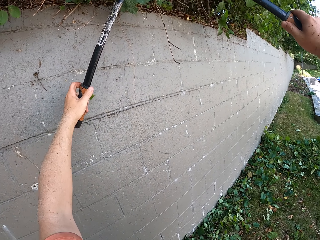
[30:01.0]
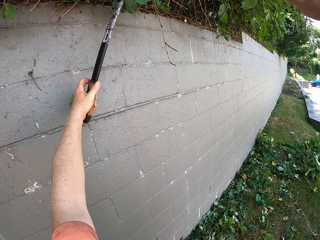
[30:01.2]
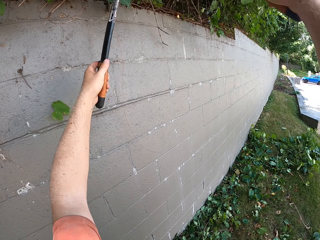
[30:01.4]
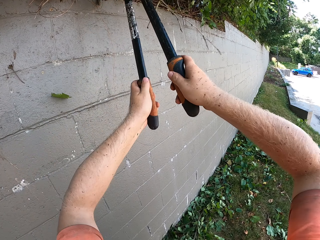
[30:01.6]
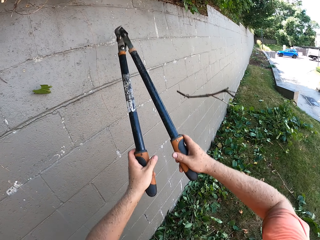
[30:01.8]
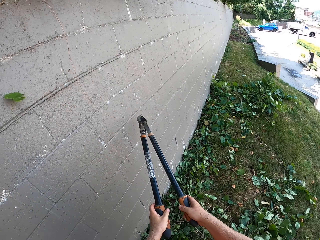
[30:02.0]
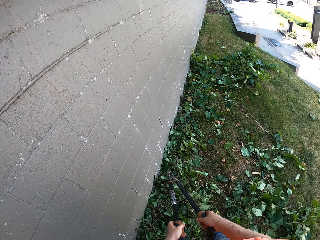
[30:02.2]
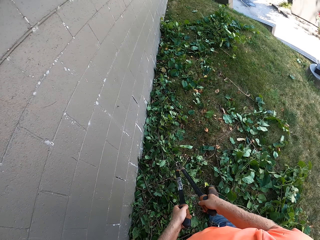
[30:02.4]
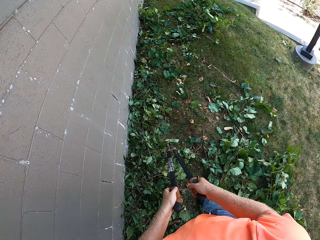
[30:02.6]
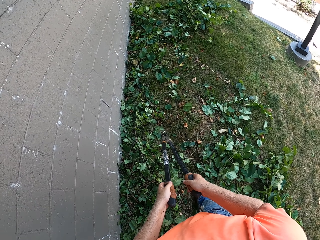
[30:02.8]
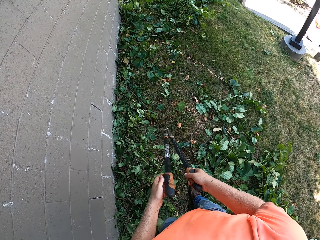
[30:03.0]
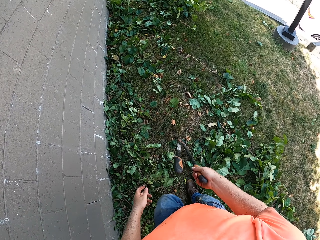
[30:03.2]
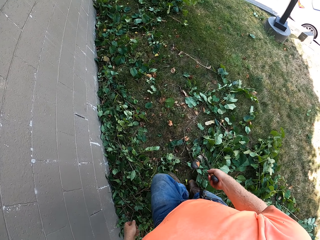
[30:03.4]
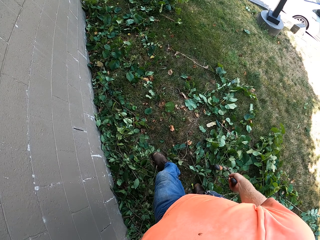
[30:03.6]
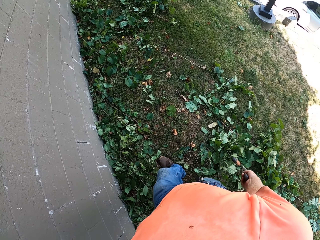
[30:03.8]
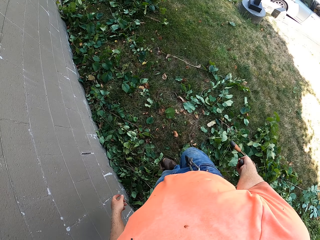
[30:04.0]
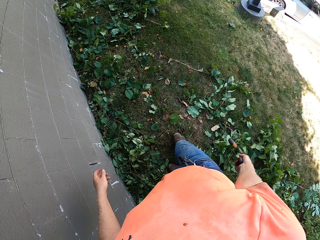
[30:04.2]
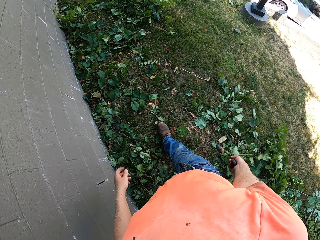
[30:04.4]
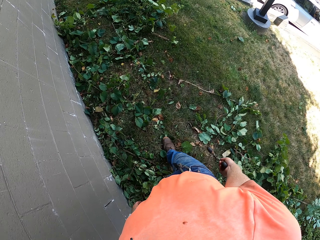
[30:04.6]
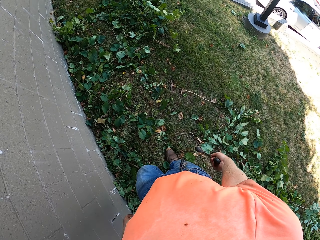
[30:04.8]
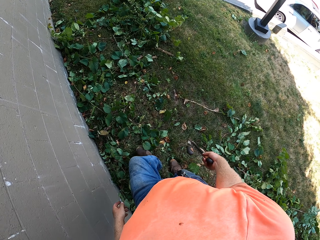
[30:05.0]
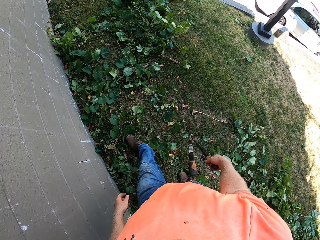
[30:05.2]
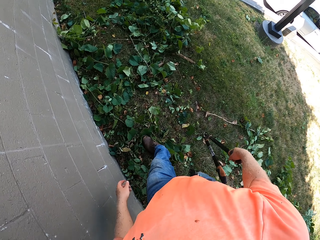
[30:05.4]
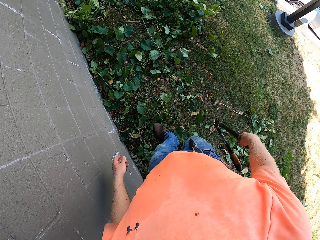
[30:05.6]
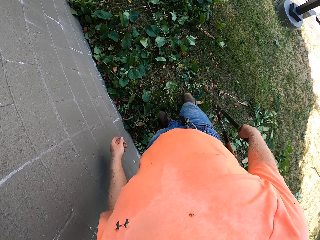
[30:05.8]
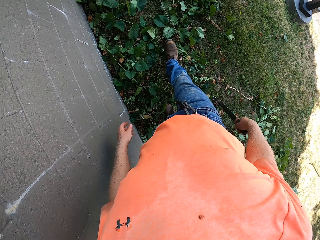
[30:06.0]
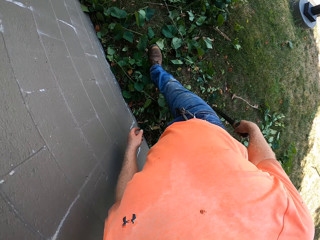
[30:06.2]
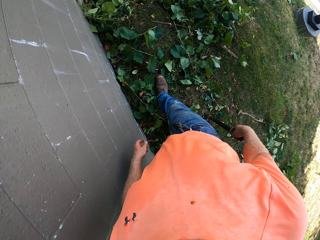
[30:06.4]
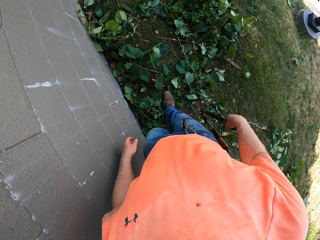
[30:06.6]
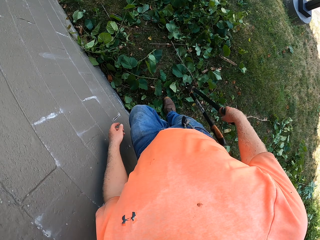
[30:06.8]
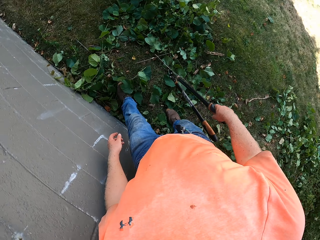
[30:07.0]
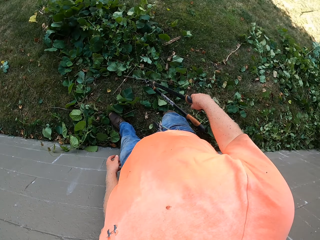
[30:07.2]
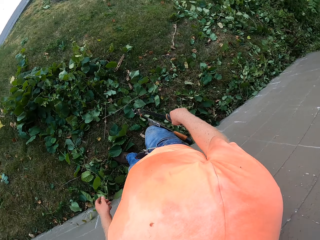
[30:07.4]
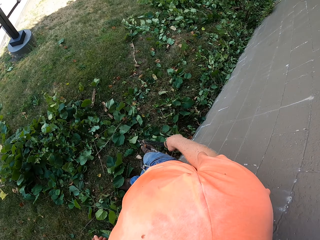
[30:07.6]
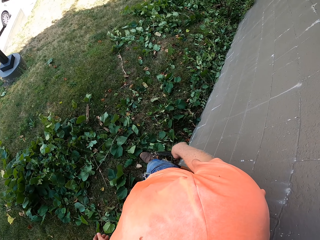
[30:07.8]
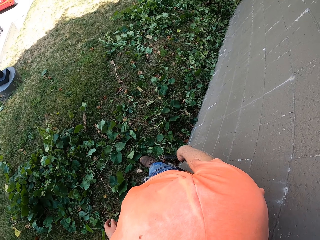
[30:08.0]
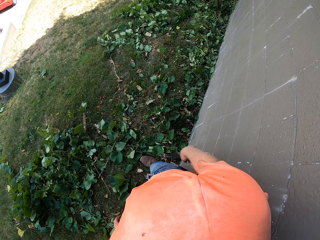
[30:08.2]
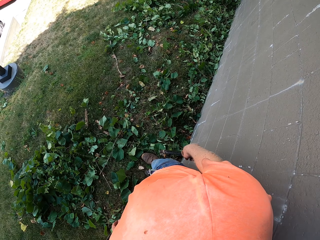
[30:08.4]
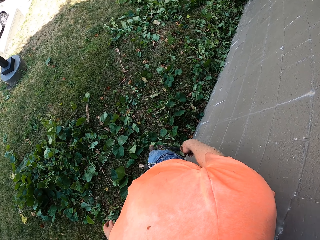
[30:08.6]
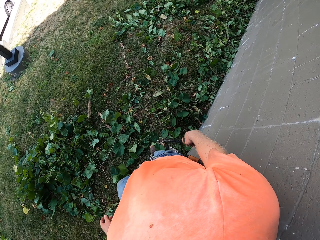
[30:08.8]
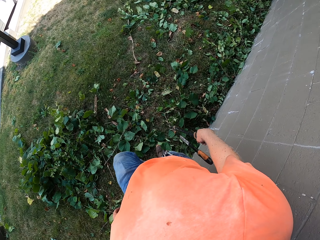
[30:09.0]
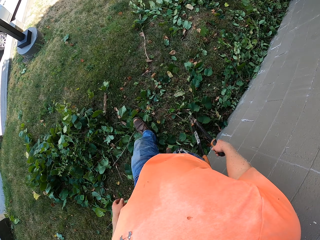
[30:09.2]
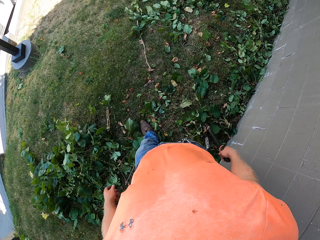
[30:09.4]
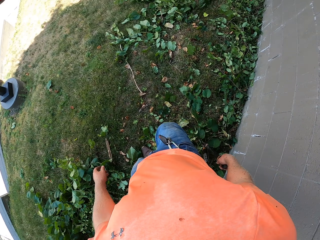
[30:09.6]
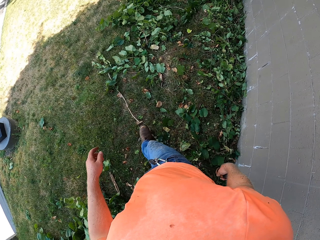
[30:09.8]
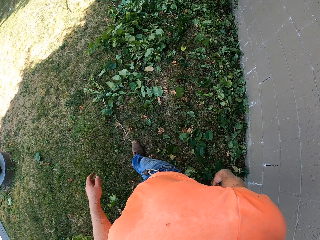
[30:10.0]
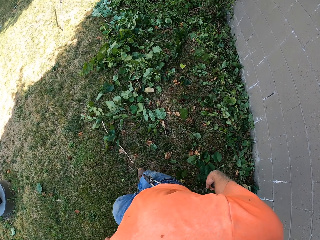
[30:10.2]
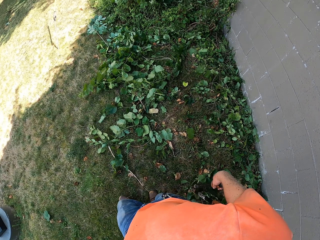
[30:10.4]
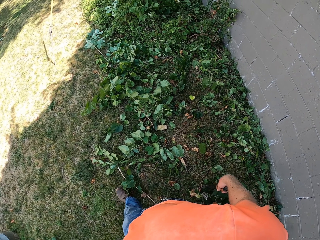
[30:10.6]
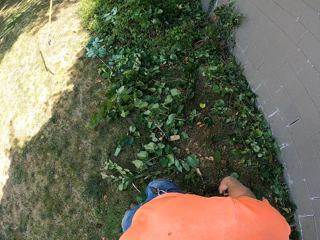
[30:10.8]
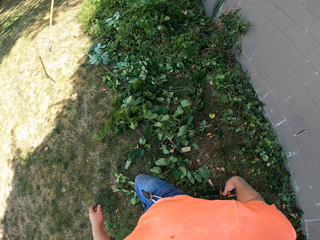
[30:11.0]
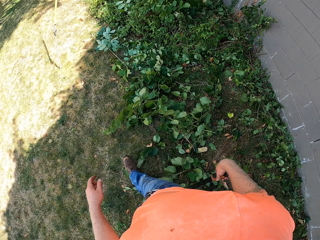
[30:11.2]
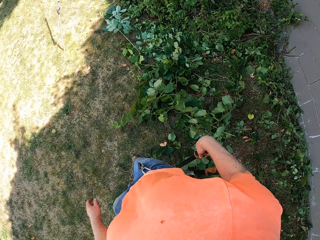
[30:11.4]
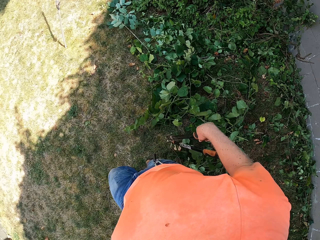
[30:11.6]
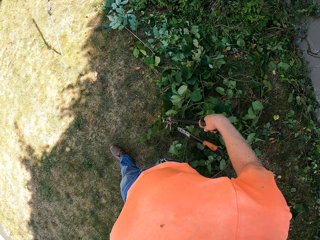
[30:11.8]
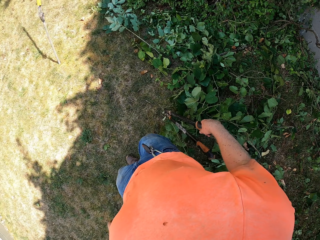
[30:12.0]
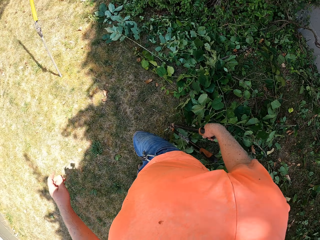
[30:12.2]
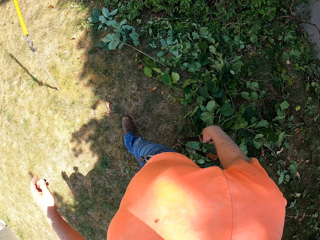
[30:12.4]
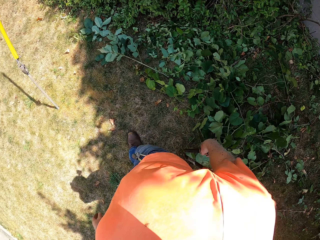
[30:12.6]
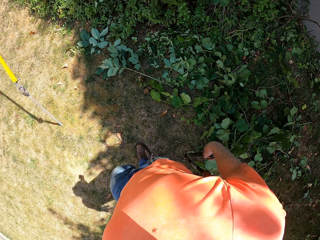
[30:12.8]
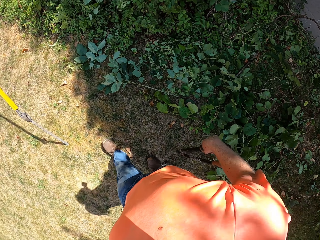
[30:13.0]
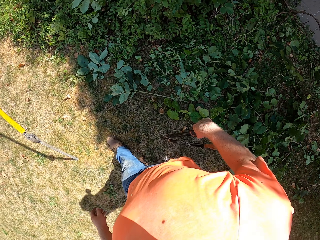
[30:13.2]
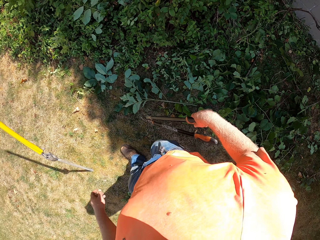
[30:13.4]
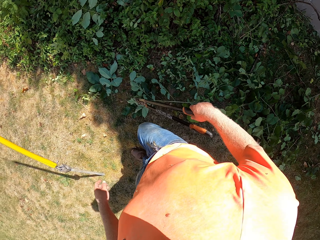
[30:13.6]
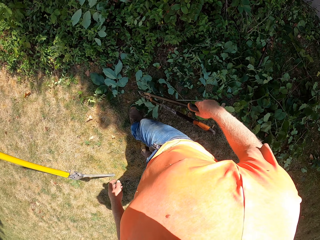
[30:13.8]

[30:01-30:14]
The camera wearer walks beside the wall with the lawn shears in his hands. He holds the lawn shears with his right hand. He pauses. He walks around the garden.

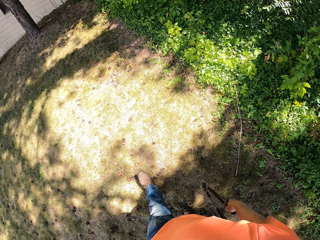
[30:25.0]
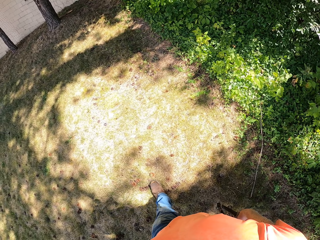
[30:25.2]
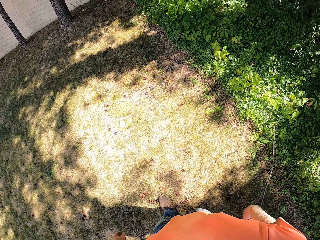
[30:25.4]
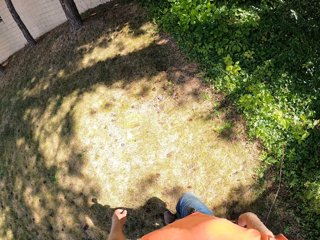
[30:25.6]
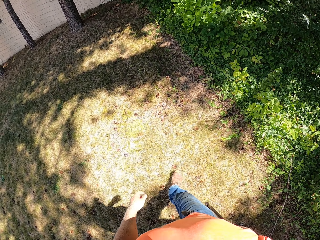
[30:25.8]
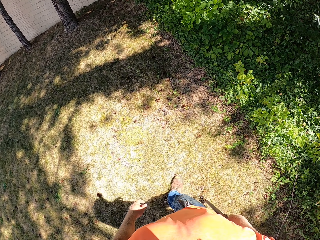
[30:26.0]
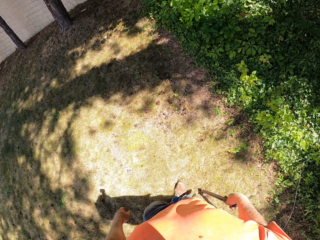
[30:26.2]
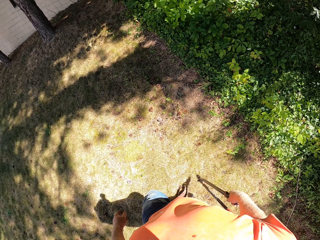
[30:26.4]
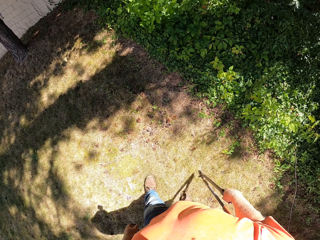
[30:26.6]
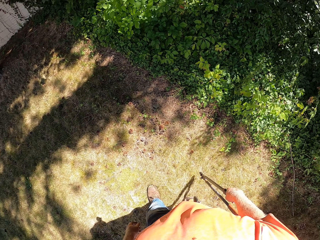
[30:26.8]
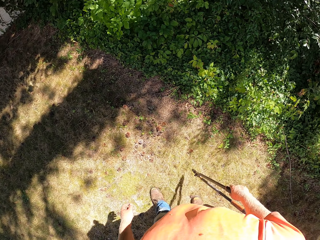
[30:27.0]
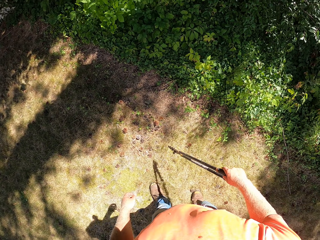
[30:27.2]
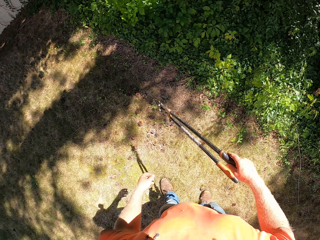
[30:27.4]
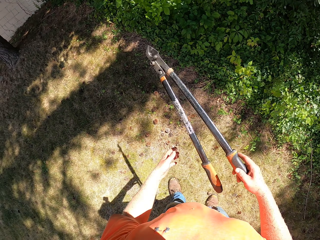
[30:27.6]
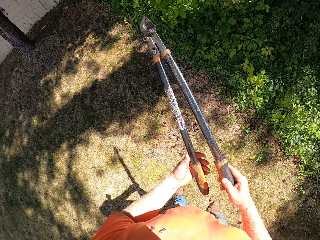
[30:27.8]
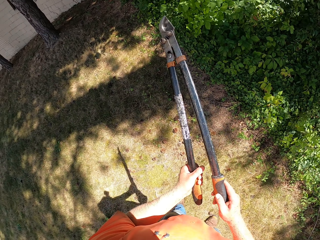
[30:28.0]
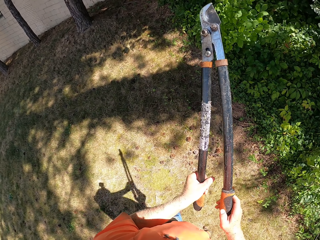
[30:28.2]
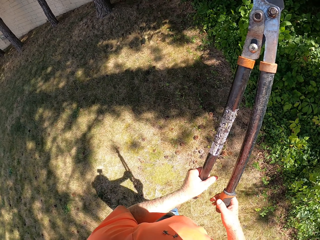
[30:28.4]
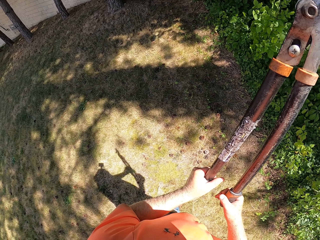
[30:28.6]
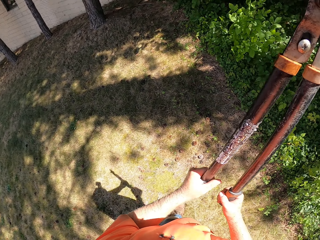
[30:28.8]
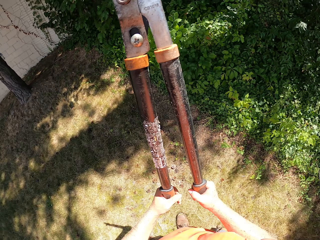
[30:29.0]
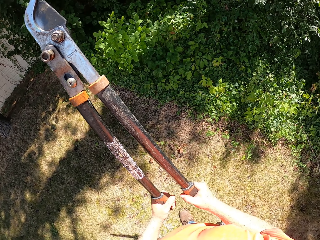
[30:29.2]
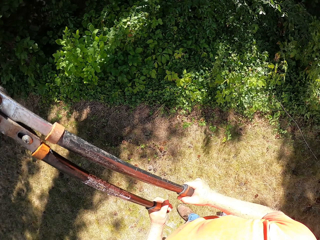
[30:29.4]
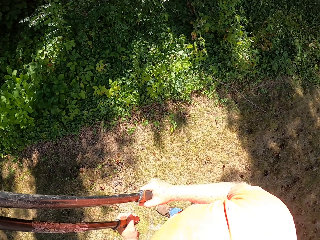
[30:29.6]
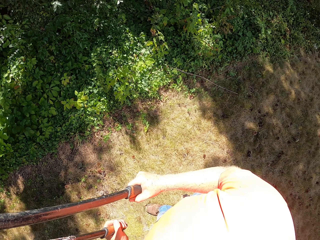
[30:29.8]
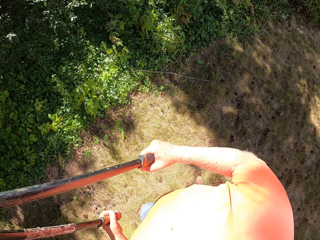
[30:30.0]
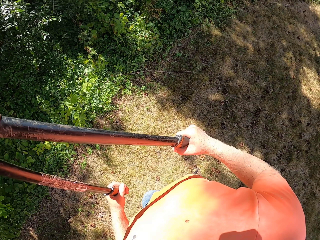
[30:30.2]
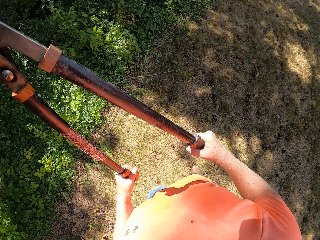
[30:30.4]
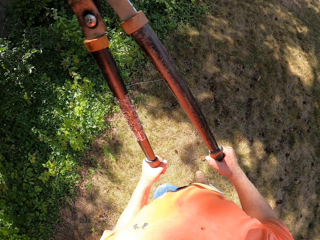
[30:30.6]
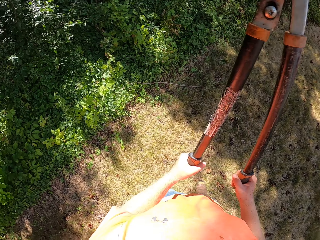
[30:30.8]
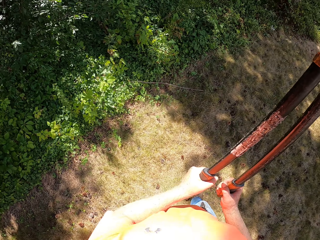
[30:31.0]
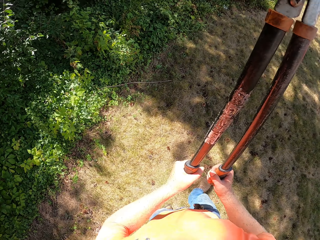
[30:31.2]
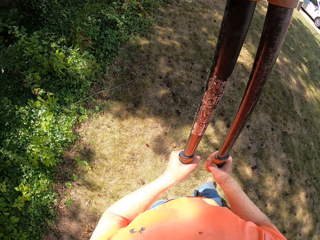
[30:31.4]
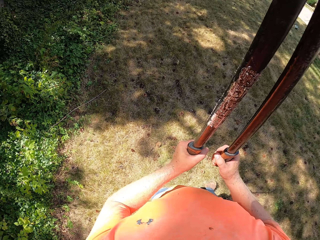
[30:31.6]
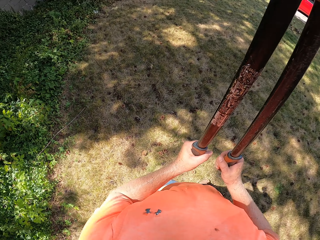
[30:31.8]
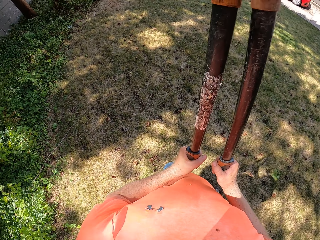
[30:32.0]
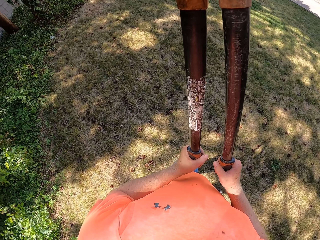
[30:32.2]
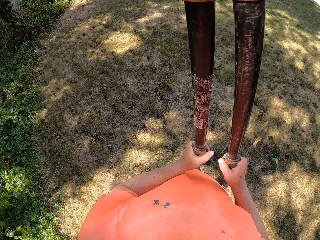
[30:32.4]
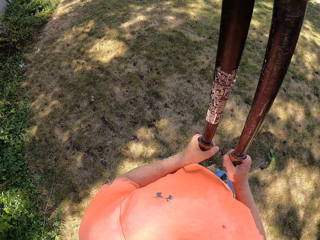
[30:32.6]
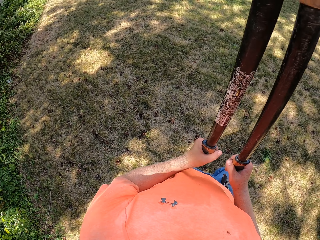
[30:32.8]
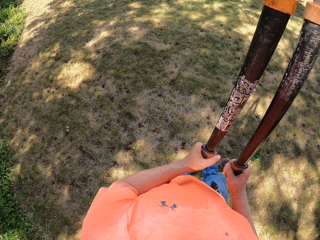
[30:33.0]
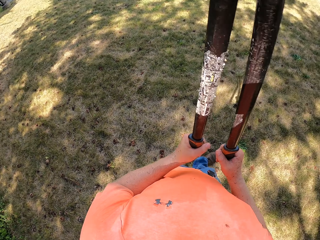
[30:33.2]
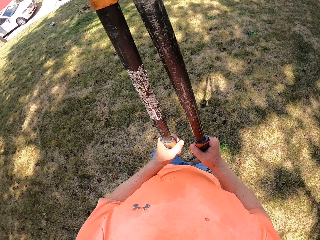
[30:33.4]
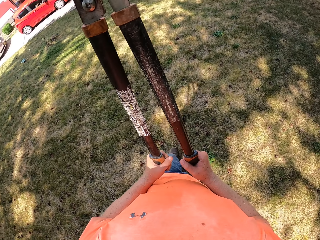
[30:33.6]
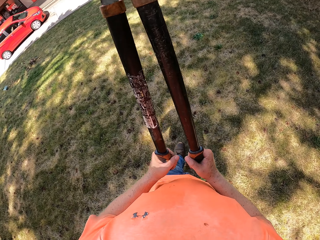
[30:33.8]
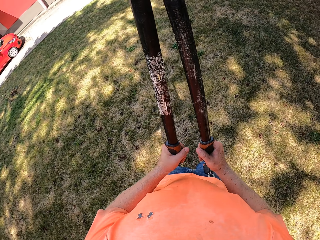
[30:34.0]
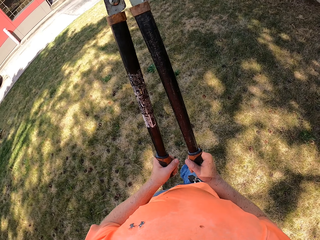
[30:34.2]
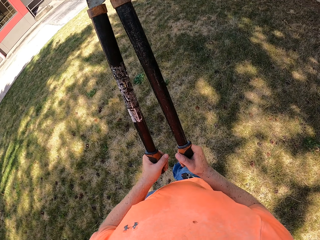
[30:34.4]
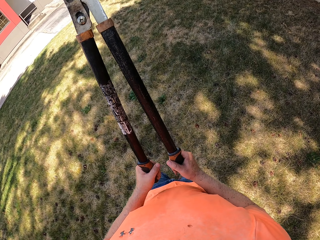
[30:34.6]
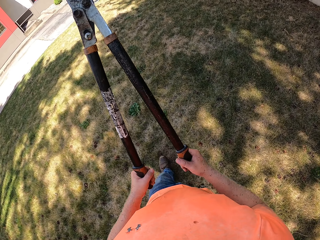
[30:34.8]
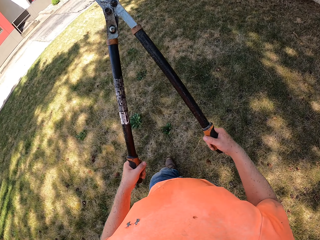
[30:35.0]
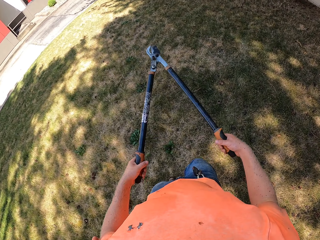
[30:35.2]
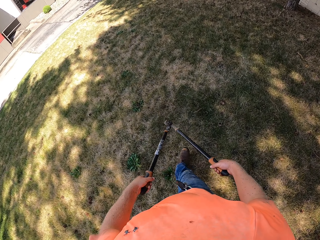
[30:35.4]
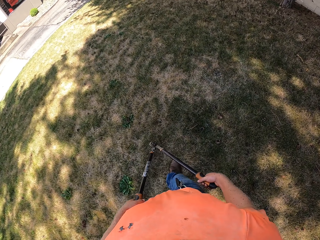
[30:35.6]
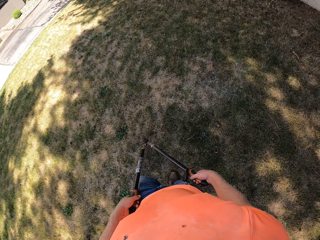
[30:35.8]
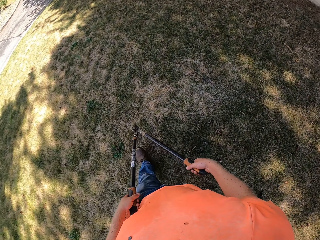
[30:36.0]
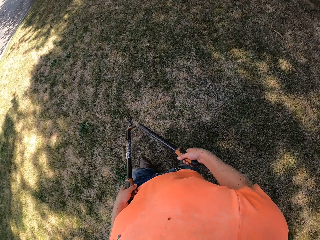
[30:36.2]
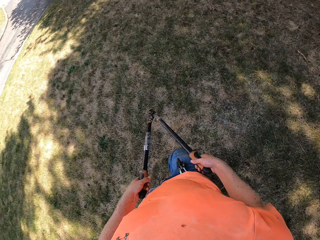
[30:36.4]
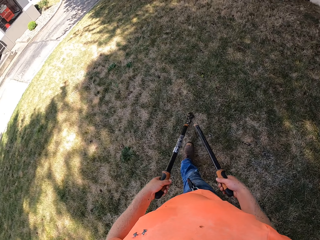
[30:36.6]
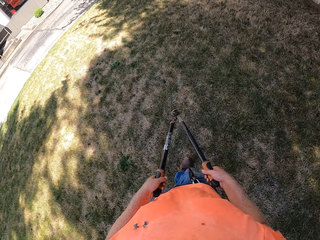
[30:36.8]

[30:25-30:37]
The camera wearer holds the lawn shears with his hands.
